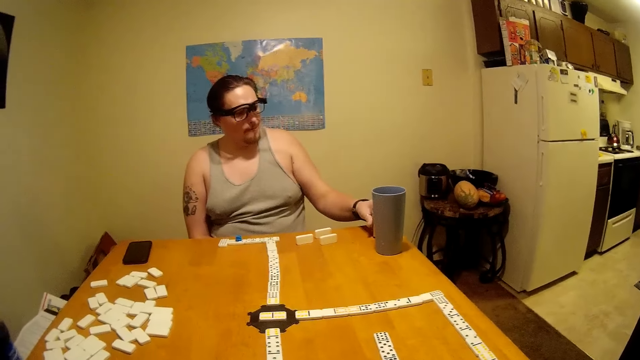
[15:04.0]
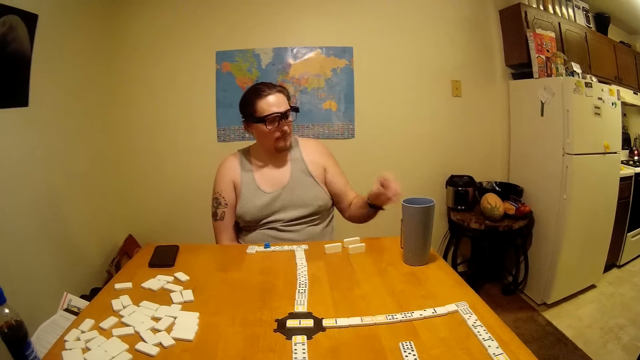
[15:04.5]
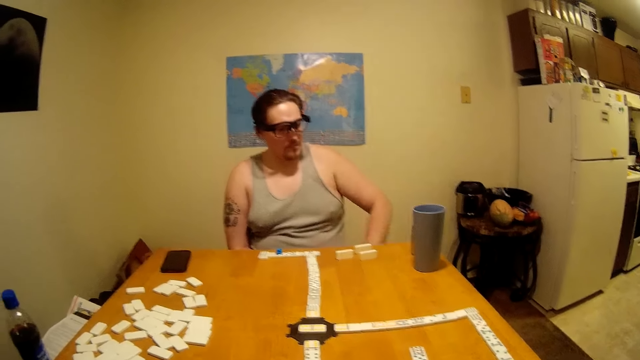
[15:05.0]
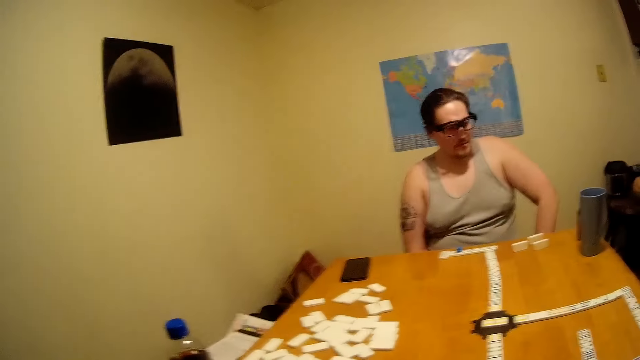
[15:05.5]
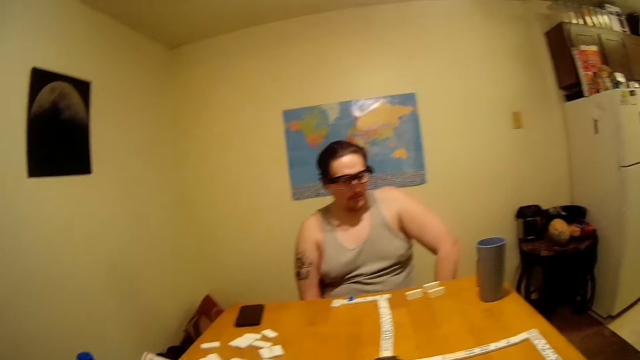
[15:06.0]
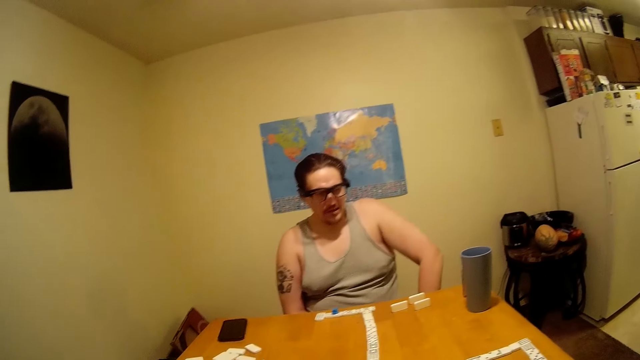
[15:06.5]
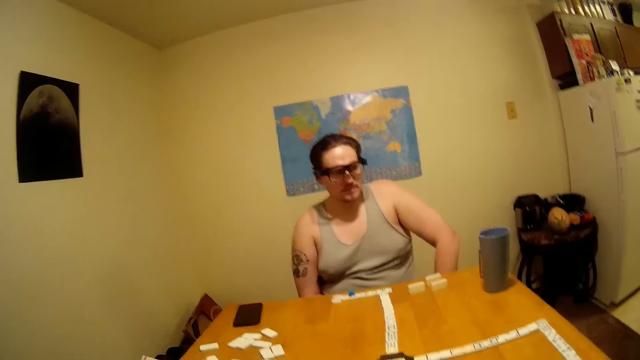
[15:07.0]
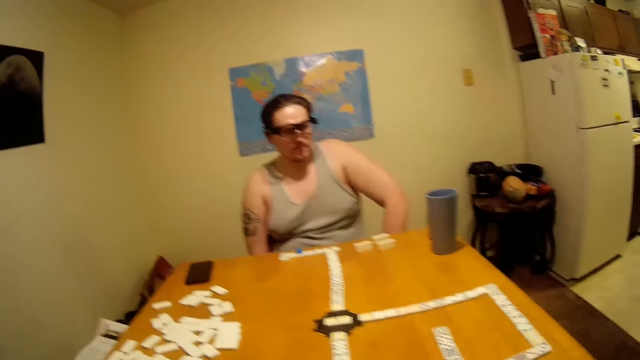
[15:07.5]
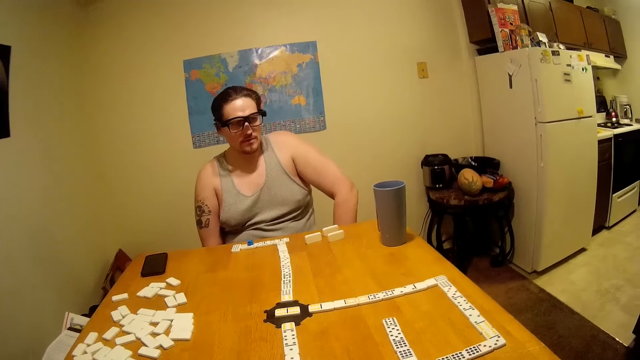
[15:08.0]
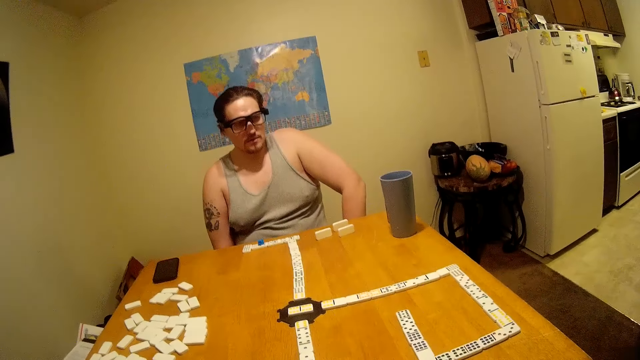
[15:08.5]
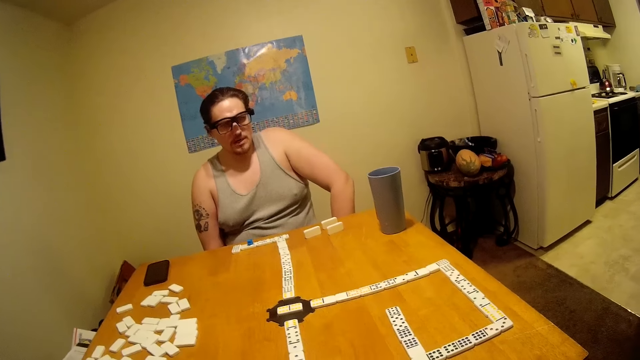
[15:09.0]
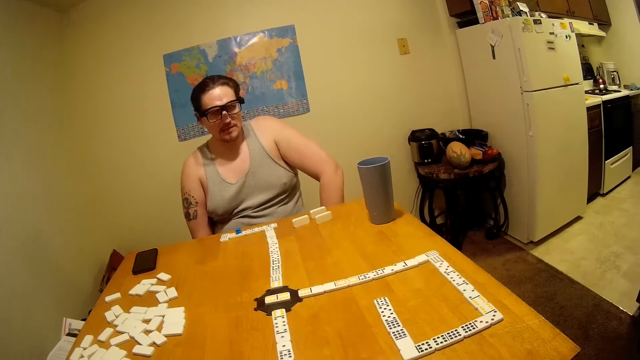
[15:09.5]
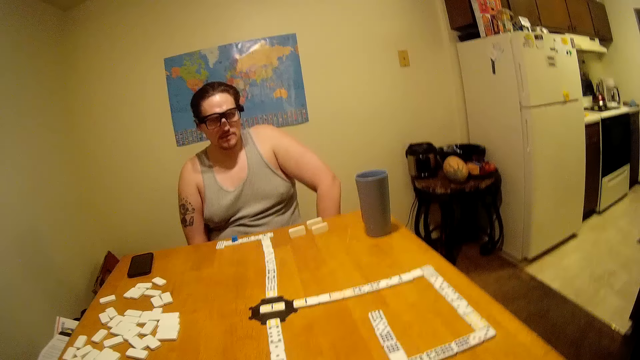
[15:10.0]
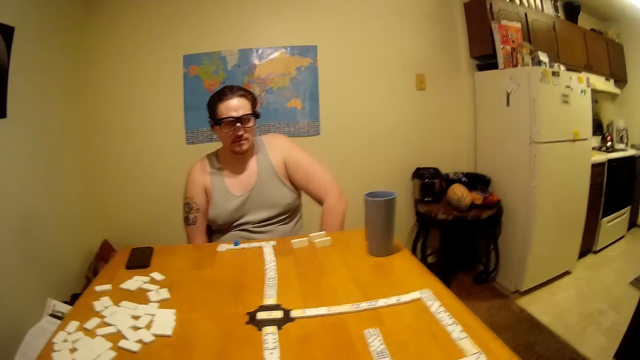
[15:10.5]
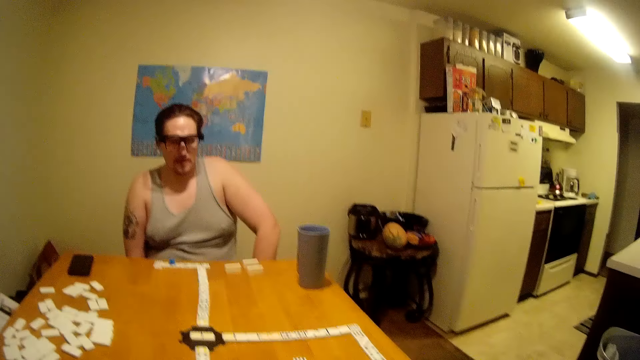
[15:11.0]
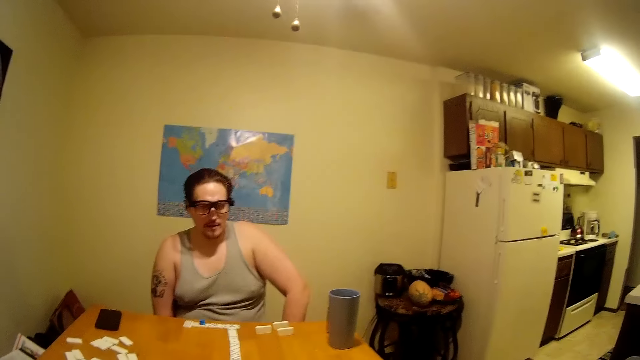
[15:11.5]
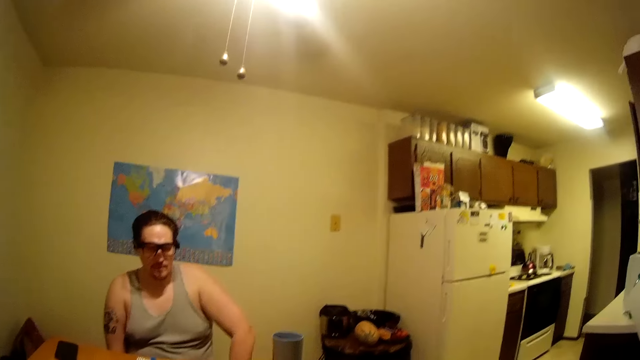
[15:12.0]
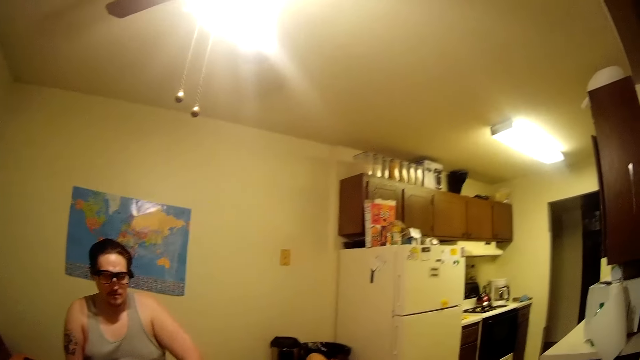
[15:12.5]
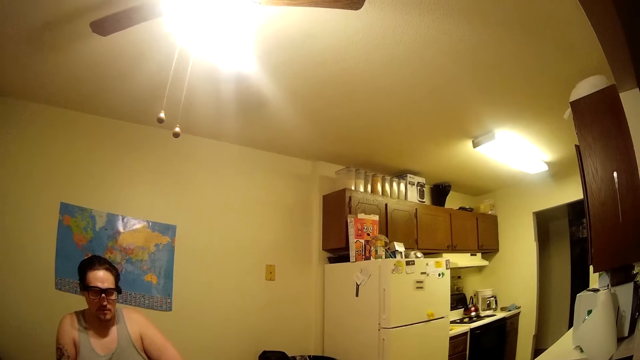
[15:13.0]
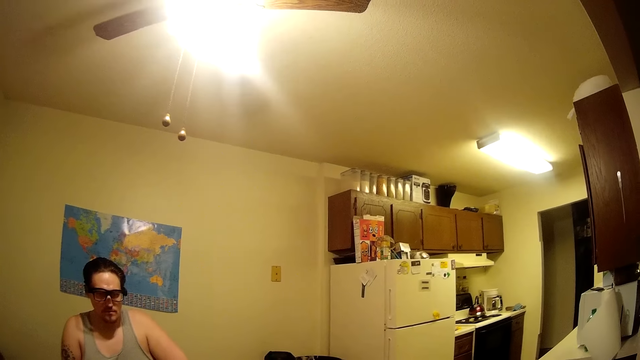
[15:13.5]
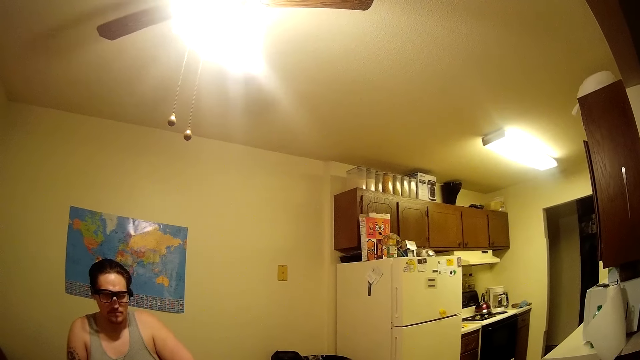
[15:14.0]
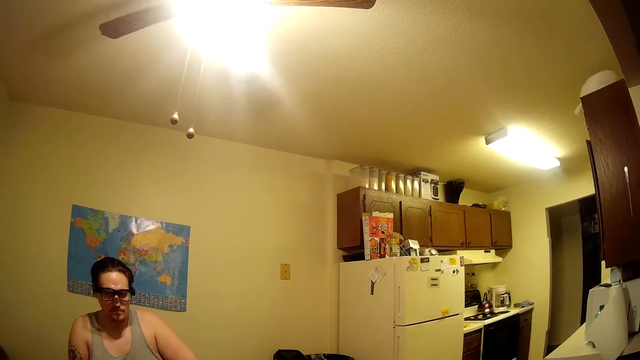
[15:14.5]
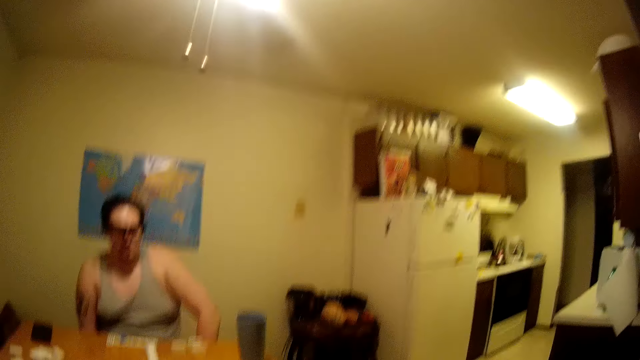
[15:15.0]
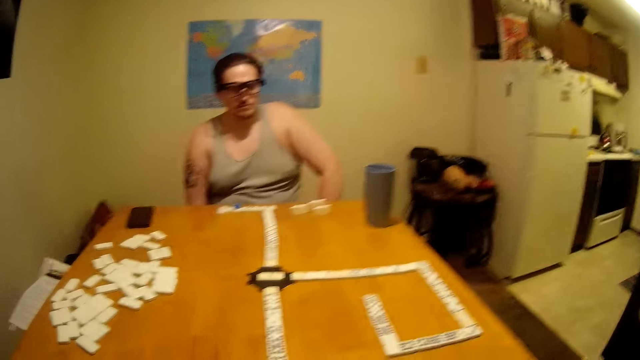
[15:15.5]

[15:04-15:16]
A man puts something on the table. The camera wearer picks a bottle. They drink something. They look in the kitchen.

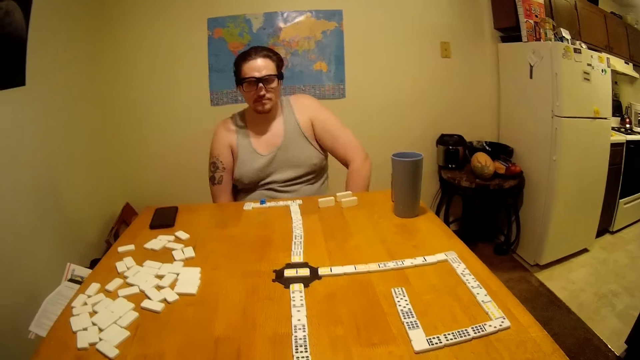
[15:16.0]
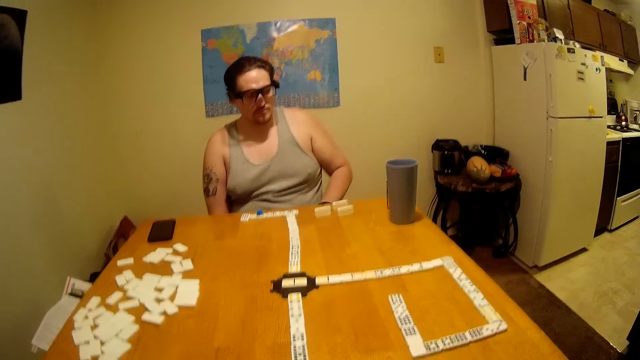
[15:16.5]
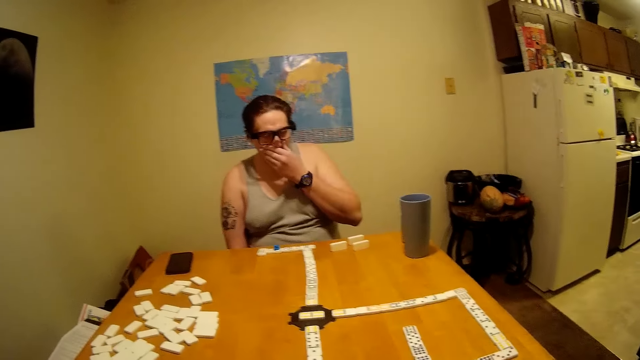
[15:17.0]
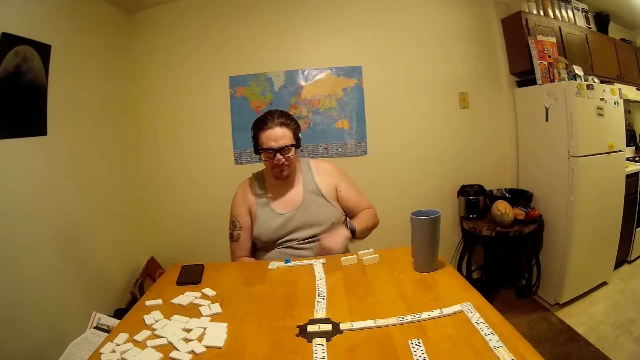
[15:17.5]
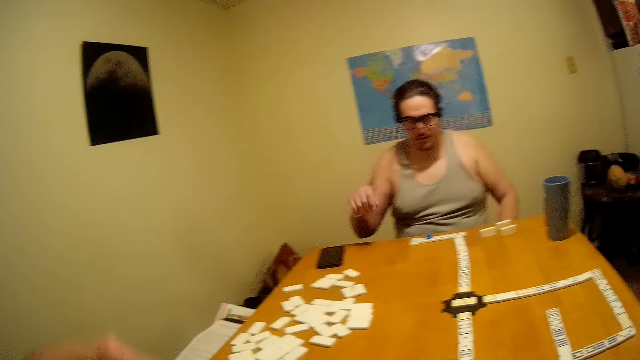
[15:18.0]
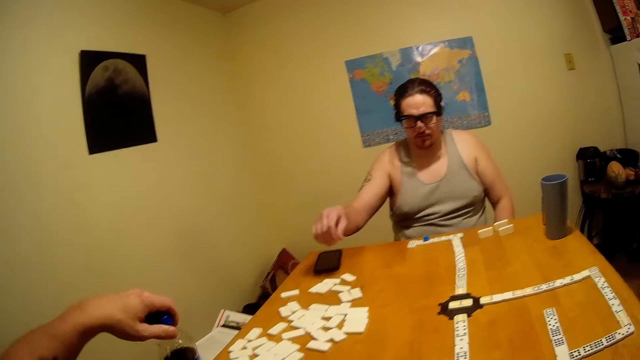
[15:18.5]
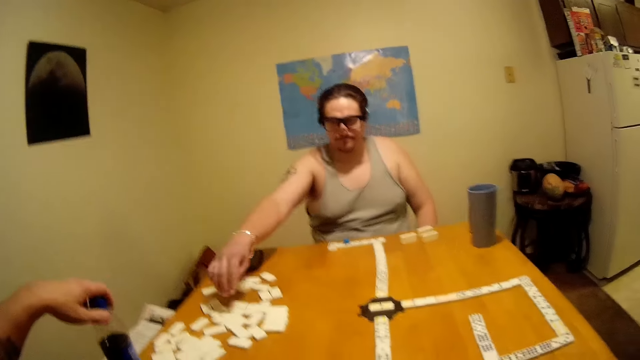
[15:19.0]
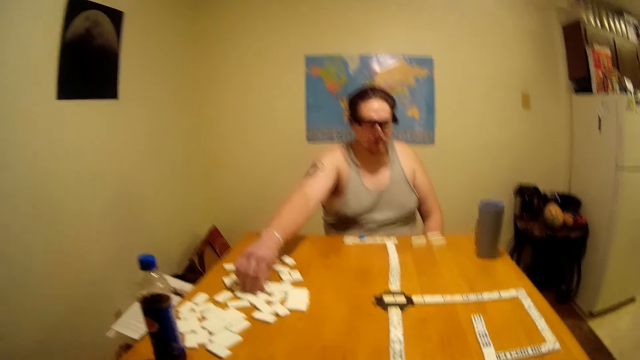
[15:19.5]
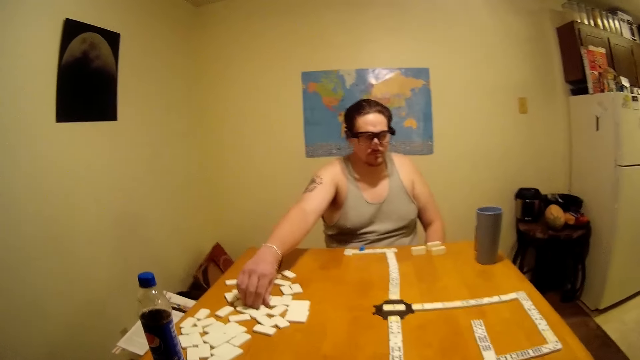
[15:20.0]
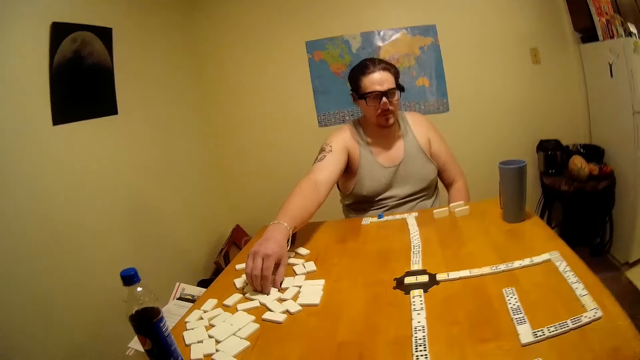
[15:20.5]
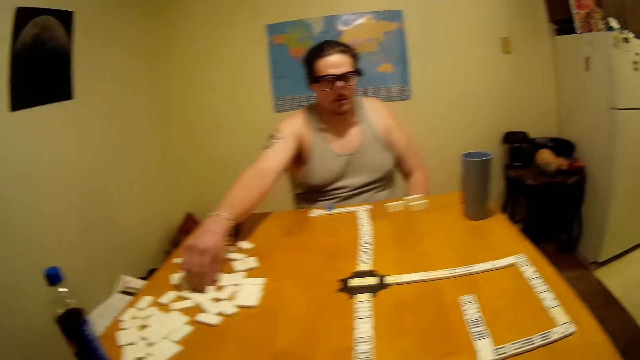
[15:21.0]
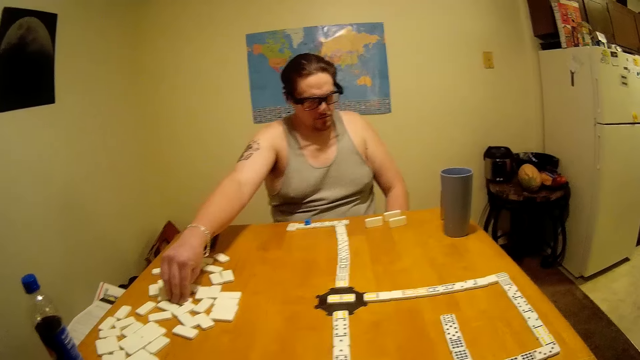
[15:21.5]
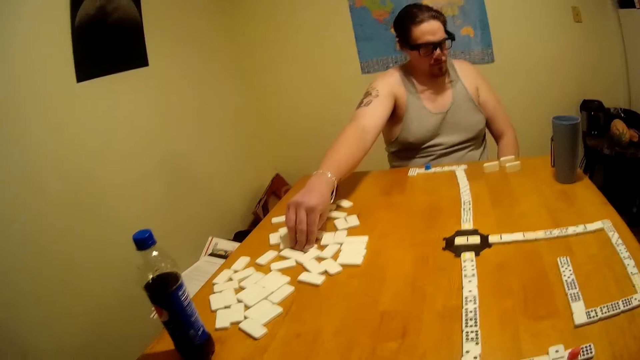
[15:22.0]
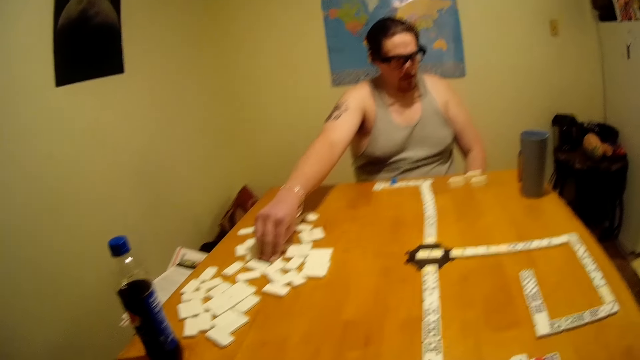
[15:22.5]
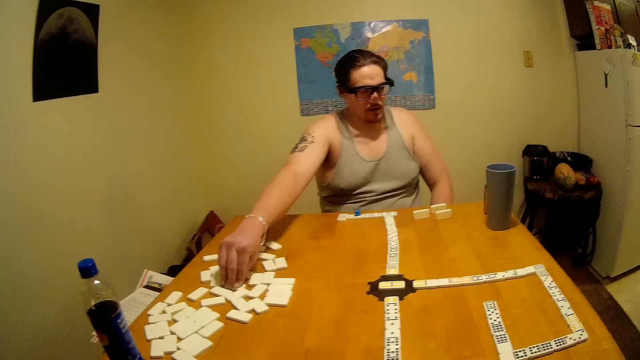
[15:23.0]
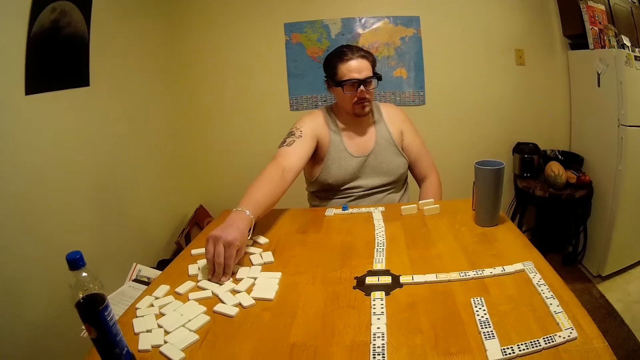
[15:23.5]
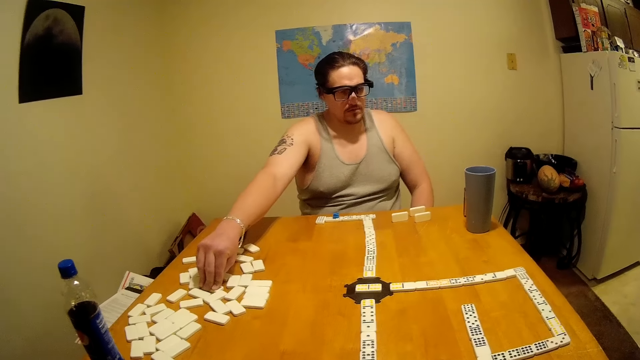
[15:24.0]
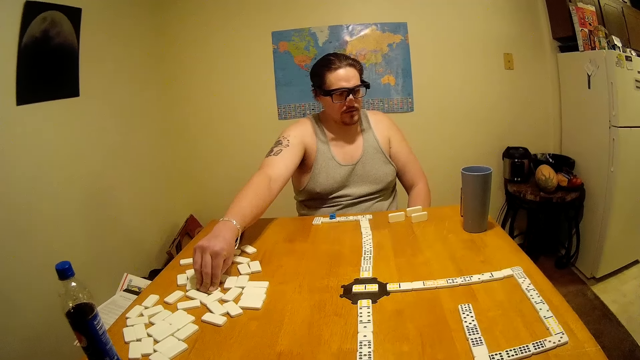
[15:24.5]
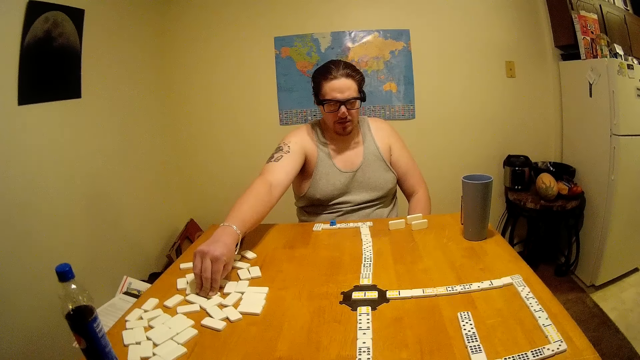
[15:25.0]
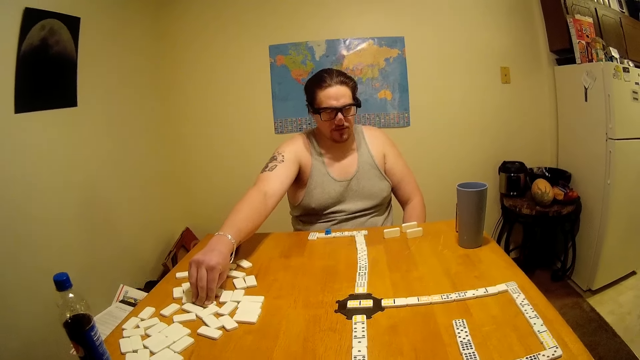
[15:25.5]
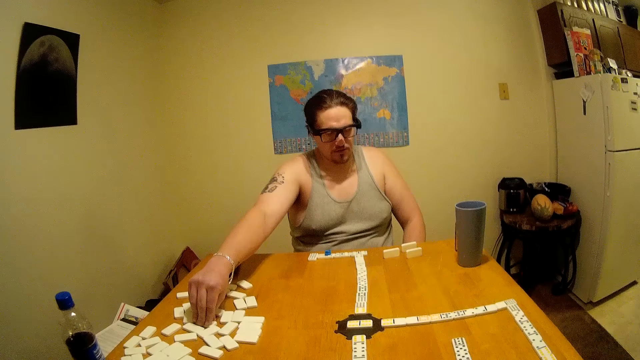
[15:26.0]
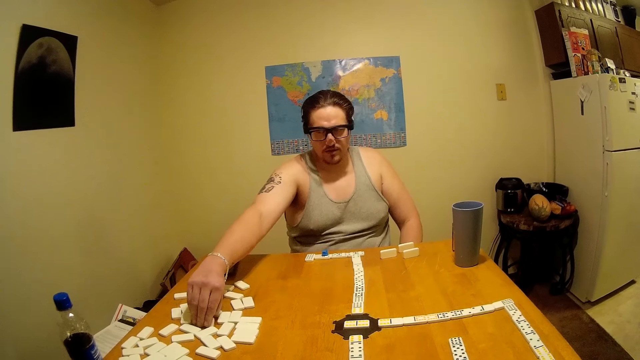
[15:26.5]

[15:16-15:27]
The camera wearer looks on the table. A man touches his nose. The camera wearer drinks a Pepsi and places it on the table. The man holds a domino.
